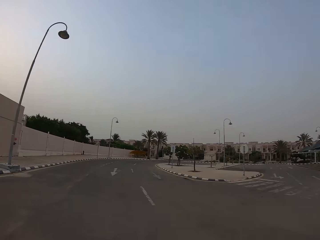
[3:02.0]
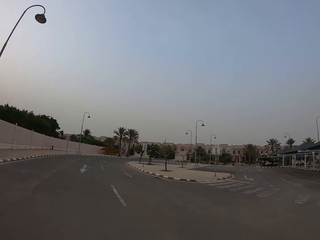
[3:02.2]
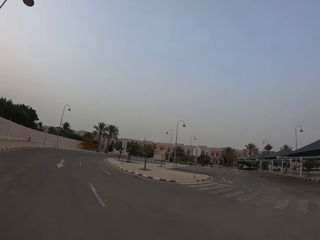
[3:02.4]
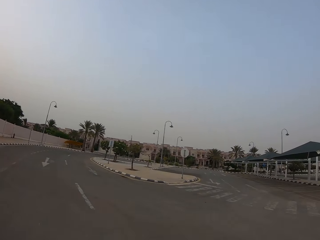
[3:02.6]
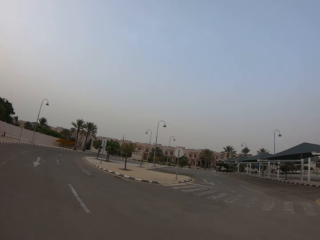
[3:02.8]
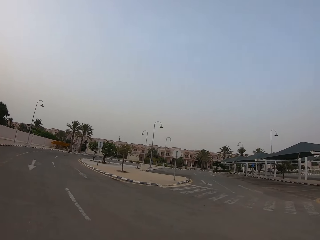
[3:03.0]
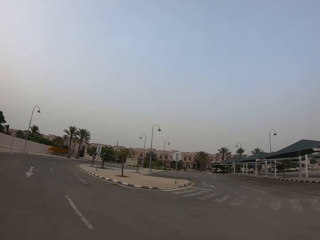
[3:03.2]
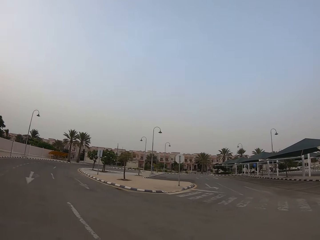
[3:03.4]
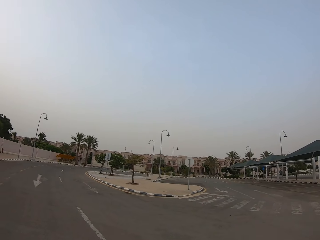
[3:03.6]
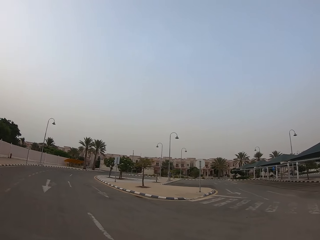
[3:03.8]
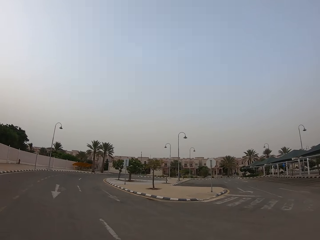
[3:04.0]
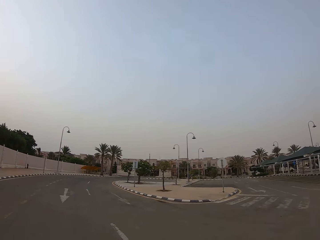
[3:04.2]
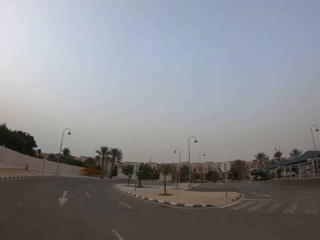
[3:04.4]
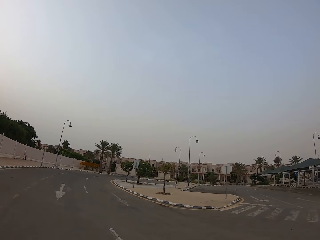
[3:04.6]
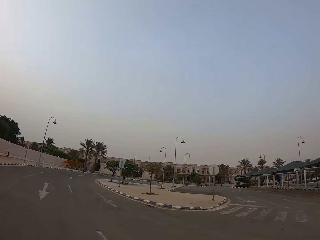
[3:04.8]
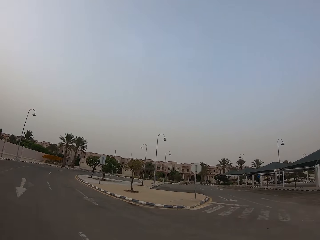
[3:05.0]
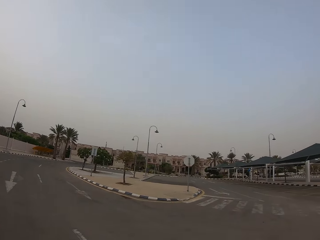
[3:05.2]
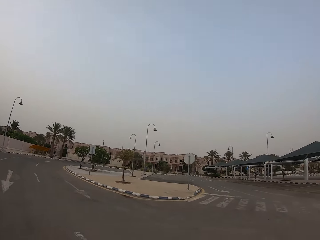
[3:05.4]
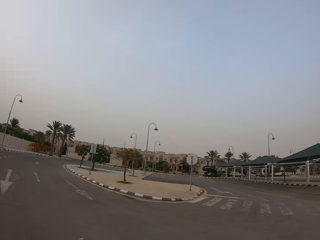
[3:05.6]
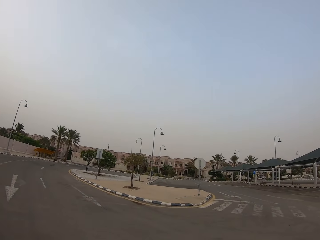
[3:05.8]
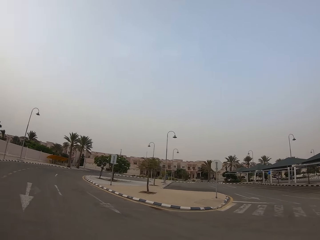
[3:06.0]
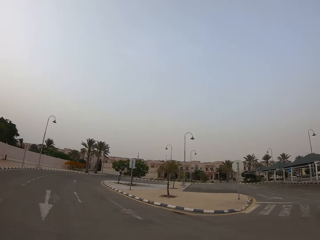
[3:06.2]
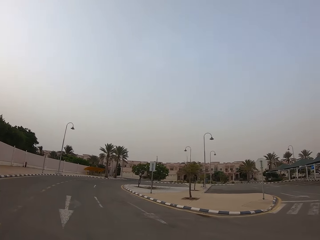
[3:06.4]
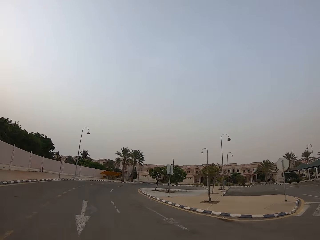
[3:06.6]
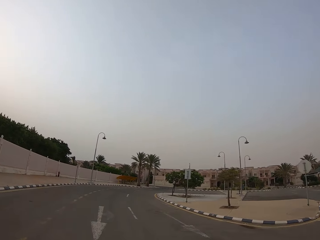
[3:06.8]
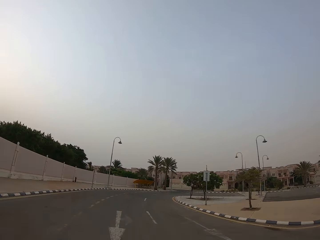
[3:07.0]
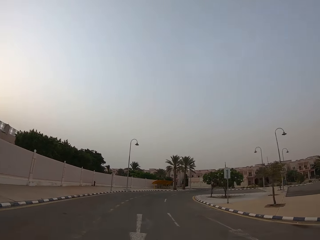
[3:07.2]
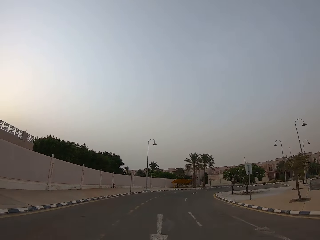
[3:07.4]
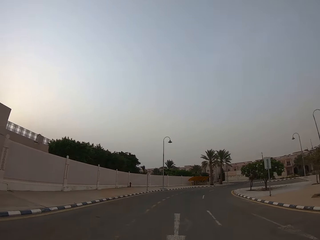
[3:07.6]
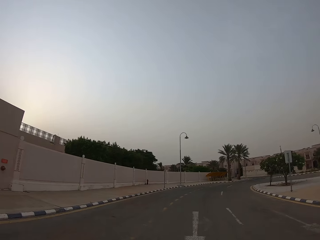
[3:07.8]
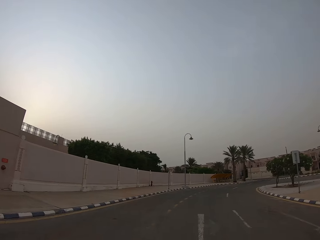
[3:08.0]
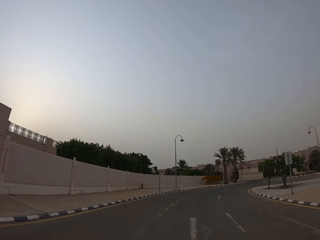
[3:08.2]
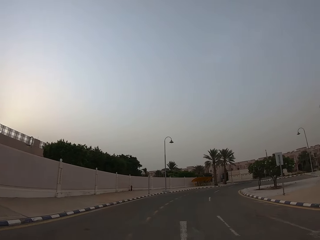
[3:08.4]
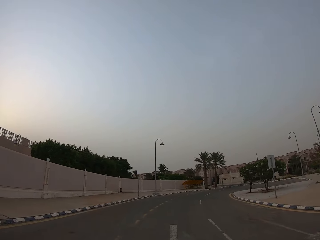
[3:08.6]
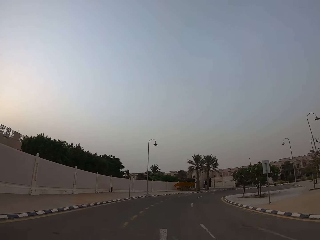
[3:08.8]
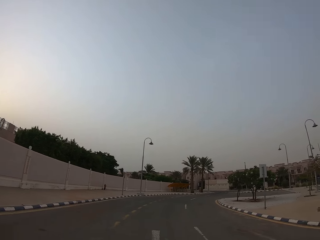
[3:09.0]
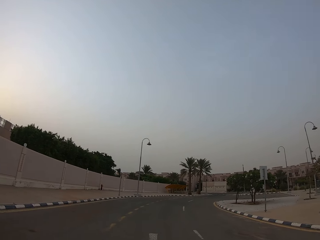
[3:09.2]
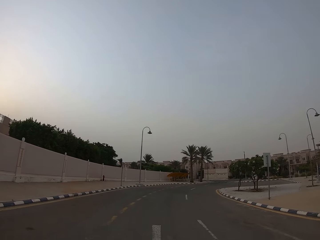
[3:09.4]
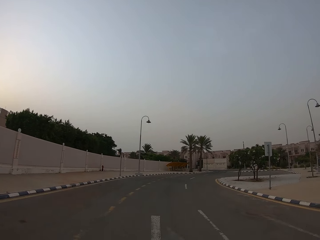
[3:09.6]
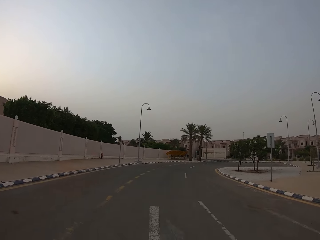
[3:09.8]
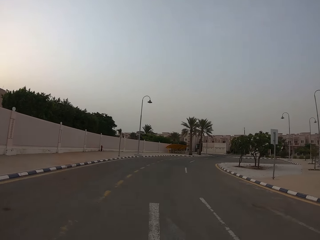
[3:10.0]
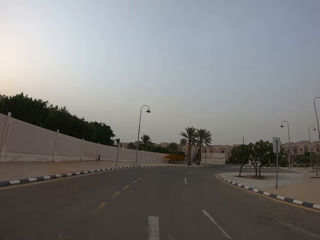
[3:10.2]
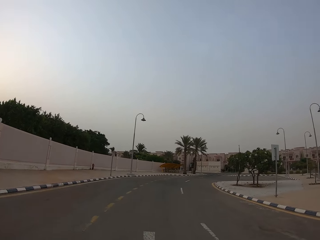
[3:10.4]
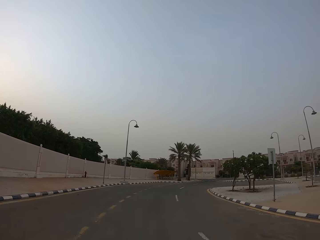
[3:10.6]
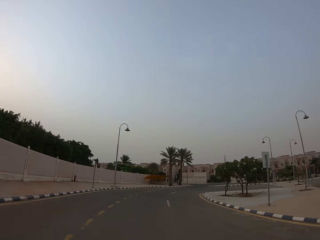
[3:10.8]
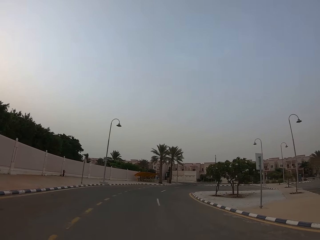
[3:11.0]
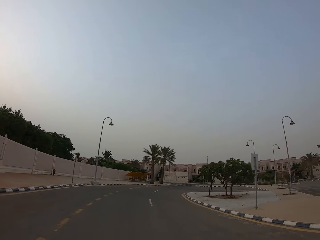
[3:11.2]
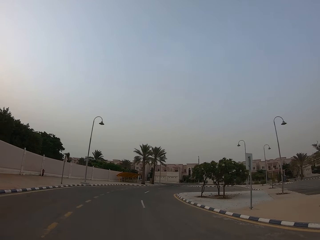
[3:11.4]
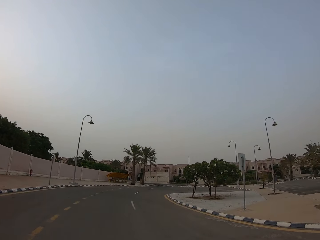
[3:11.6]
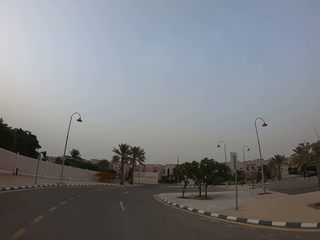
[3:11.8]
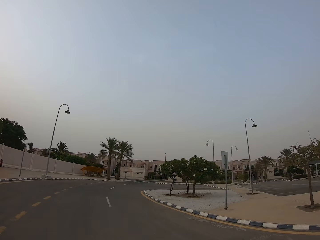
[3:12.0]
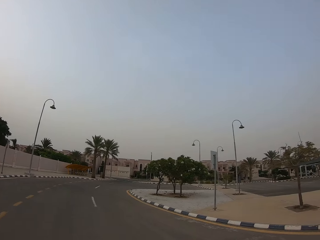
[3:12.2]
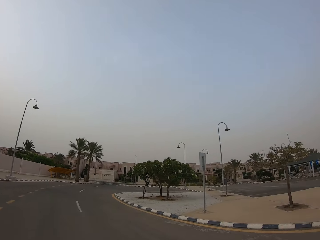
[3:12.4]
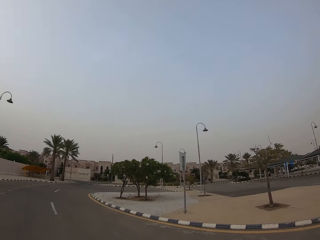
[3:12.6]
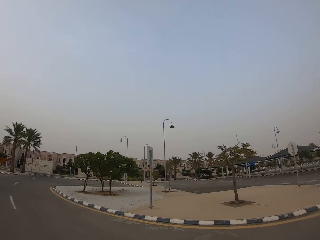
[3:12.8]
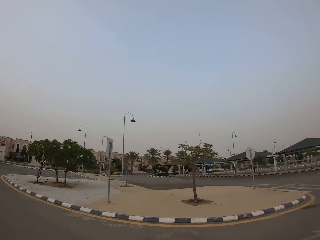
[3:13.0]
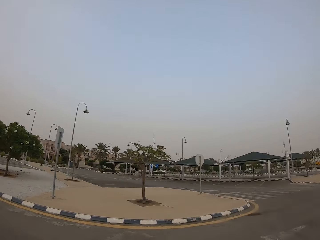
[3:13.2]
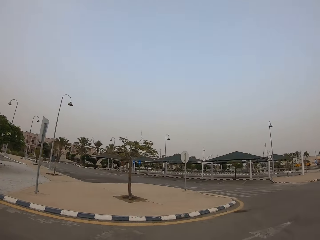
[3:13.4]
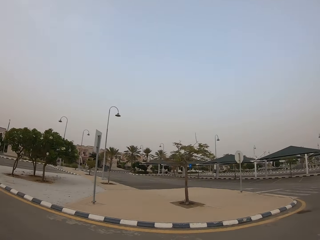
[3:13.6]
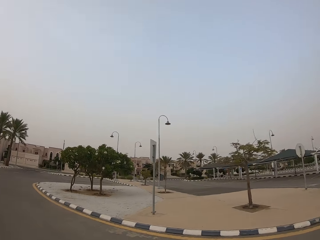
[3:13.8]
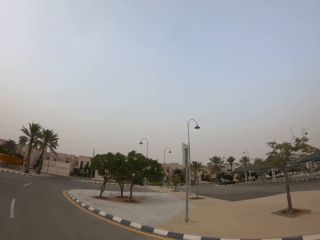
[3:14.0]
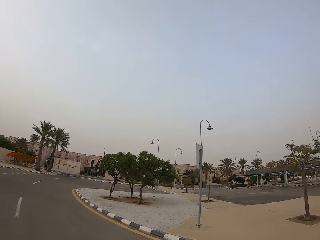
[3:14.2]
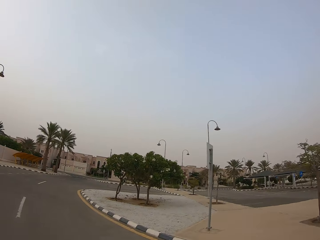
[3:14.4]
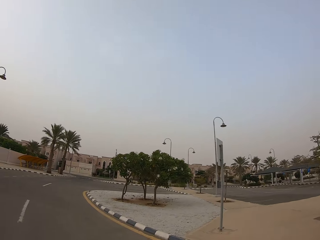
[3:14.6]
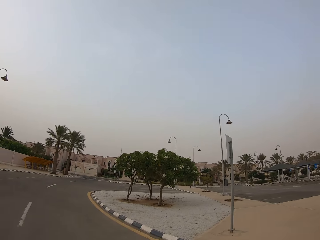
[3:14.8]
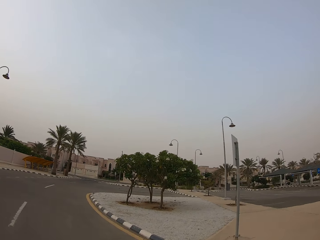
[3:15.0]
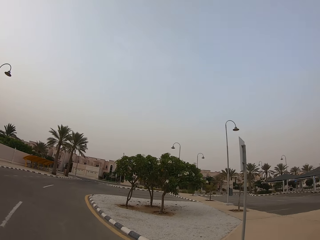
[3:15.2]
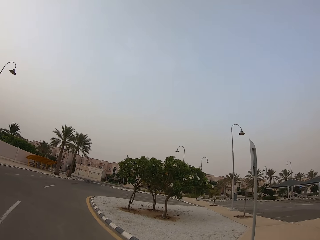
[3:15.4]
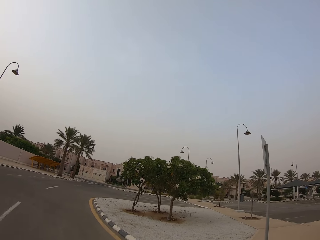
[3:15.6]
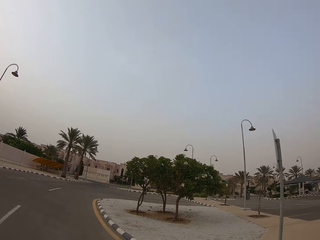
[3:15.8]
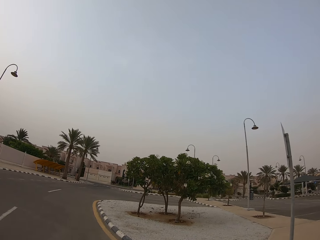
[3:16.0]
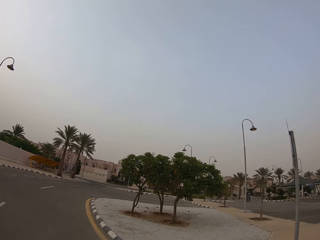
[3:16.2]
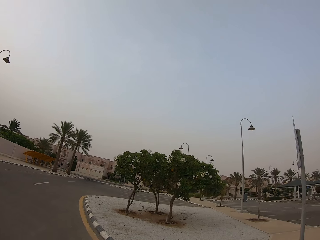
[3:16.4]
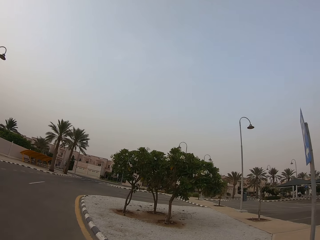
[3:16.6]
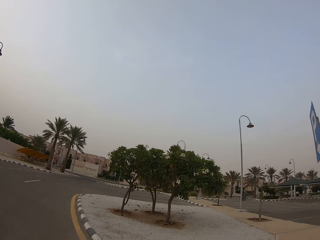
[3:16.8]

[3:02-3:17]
The camera wearer walks on the middle of the road. They look around.

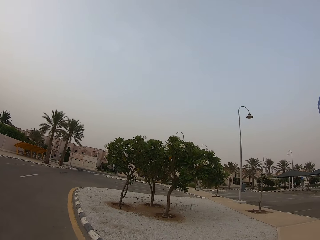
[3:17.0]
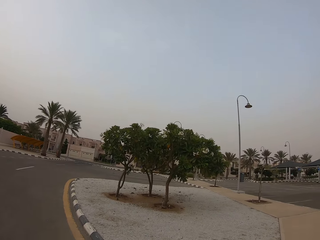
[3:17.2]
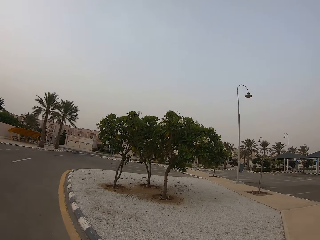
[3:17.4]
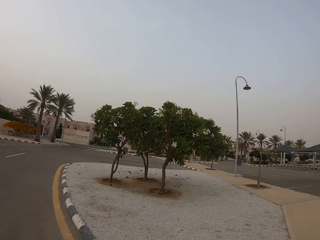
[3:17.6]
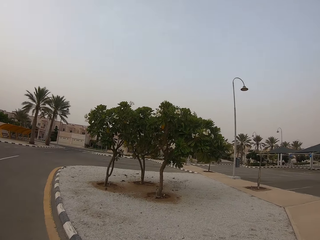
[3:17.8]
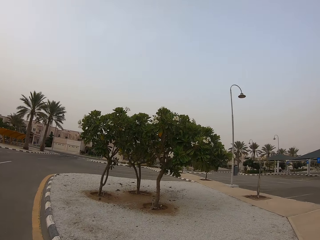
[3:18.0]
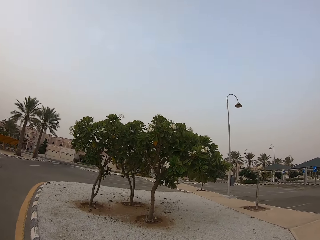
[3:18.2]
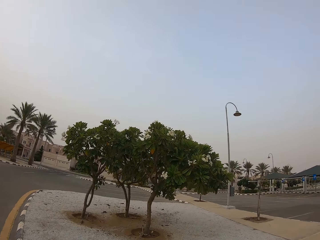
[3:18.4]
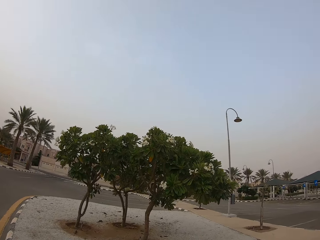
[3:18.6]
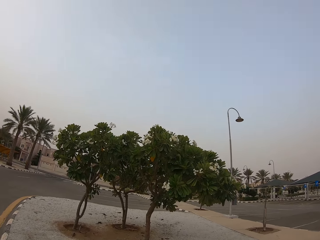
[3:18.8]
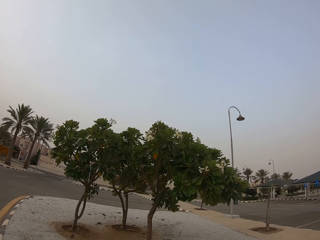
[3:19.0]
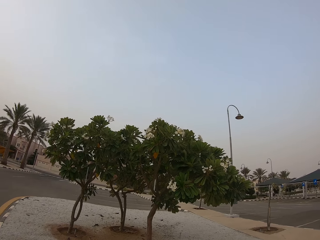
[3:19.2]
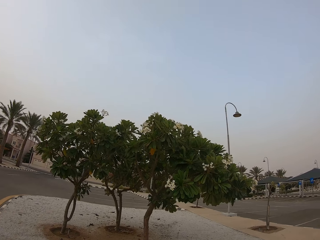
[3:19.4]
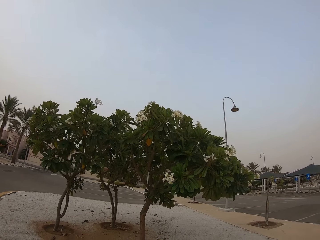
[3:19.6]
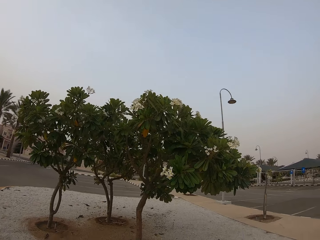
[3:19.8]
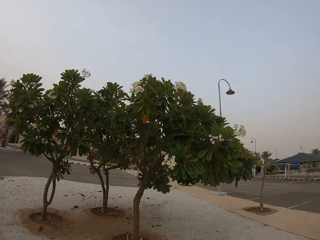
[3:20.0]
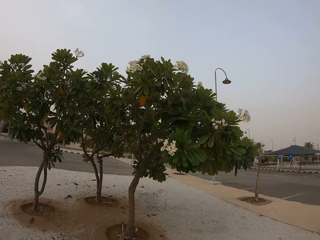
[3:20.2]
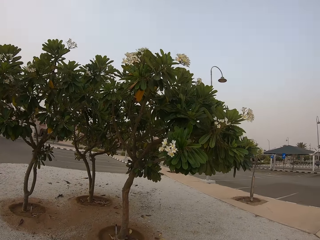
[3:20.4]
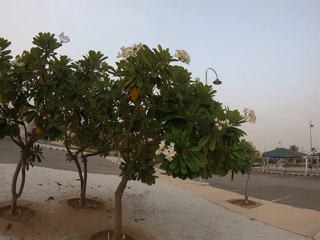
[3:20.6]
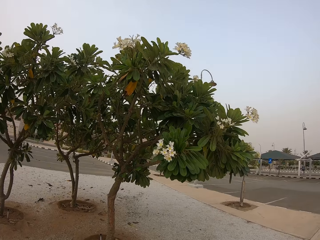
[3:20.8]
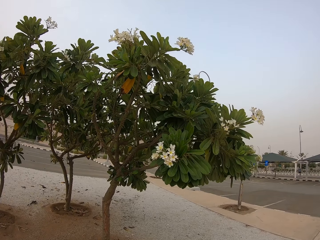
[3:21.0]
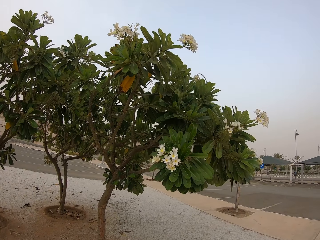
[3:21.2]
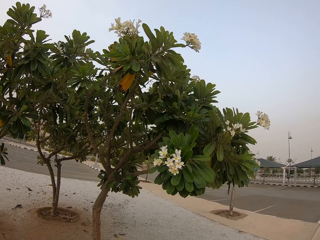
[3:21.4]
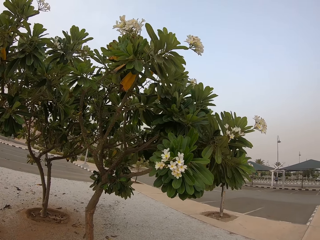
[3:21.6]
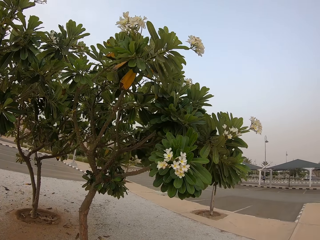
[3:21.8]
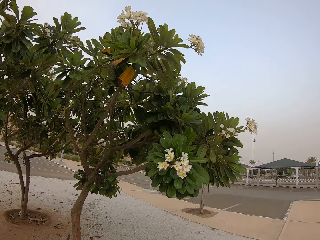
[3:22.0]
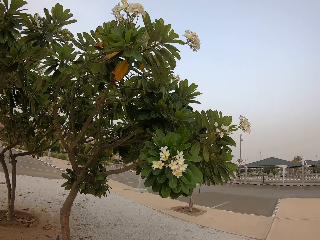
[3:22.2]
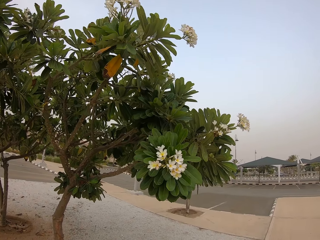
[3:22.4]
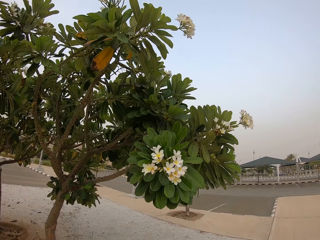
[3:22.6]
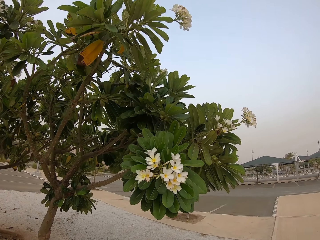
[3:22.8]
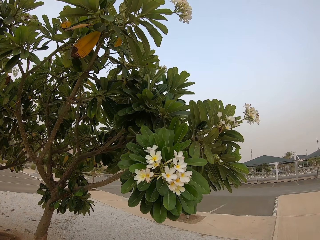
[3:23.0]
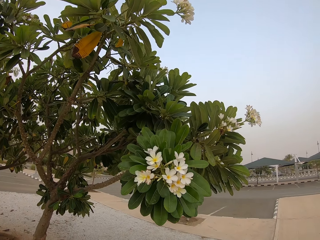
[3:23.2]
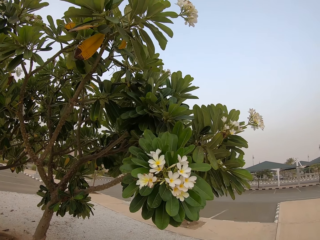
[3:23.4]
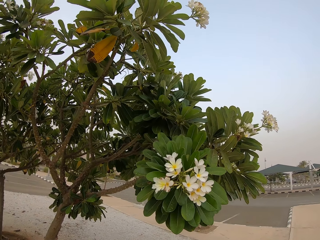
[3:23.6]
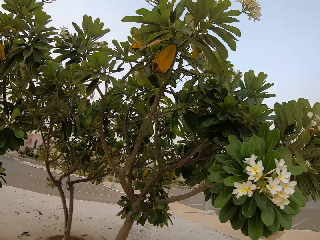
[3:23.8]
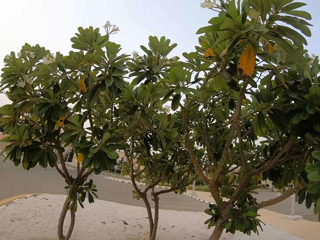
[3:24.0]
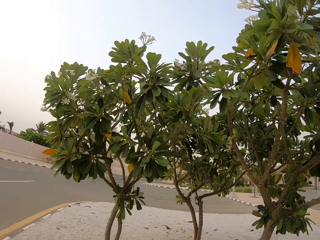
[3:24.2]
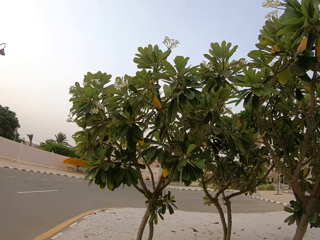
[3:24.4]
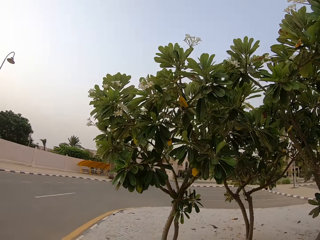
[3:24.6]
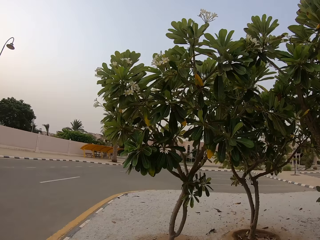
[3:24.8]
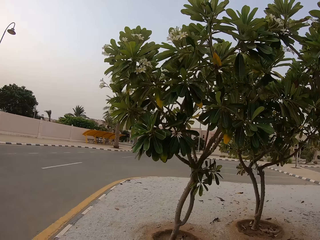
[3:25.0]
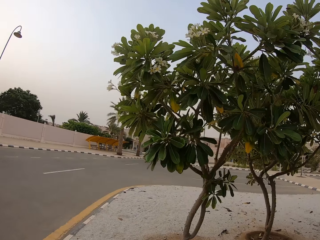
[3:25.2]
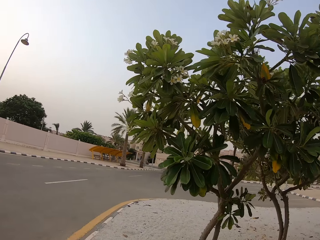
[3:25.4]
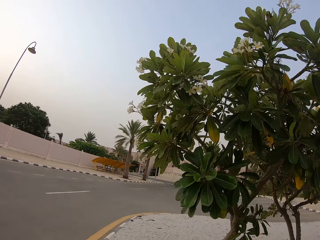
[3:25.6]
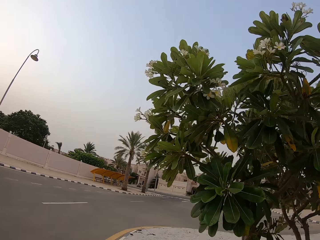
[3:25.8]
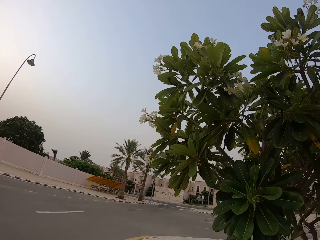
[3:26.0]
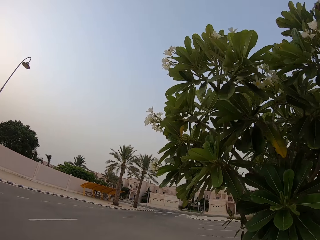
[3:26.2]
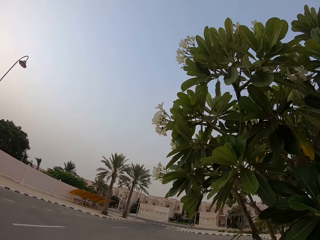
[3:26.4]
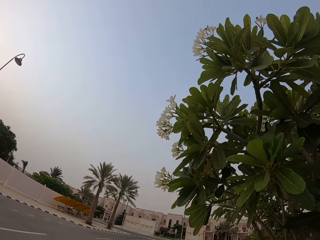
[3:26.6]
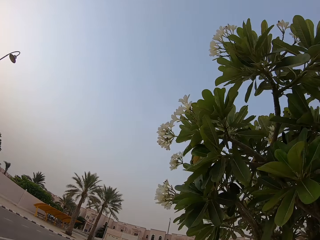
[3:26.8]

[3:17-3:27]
The camera wearer gets on the pavement and walks. They look at the plants. They walk.
